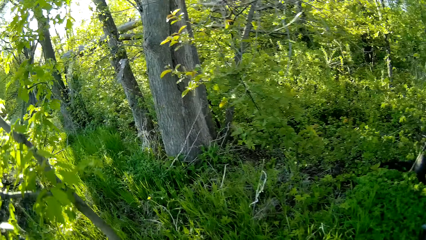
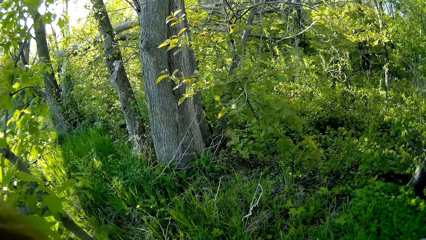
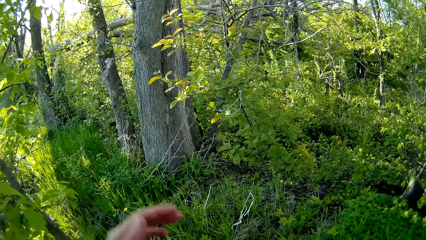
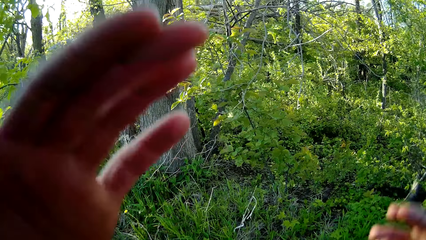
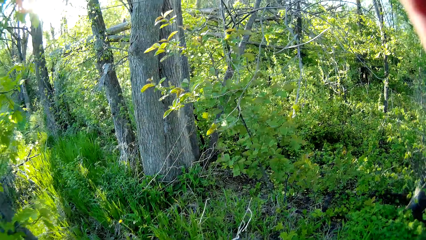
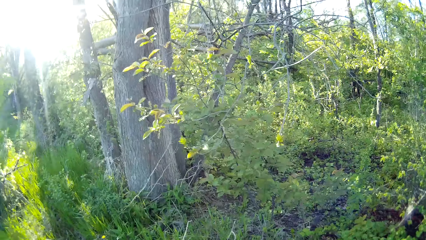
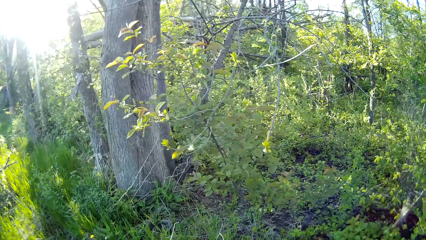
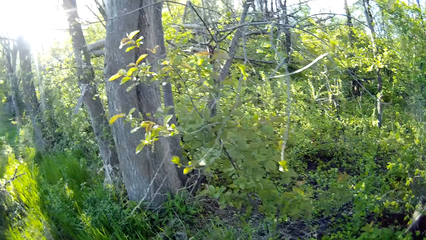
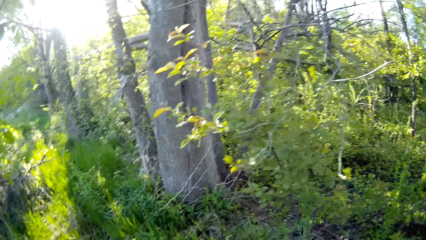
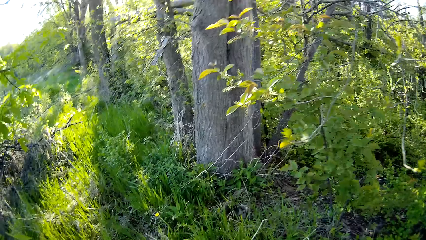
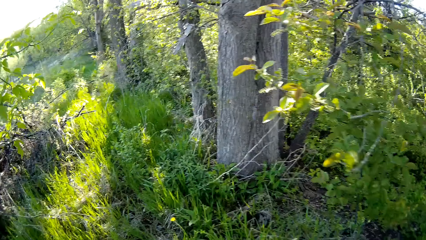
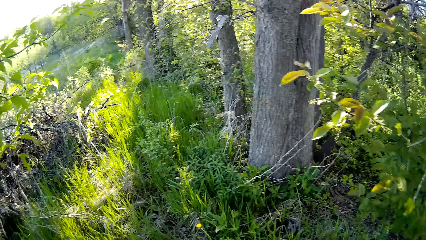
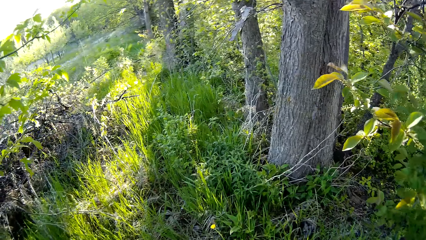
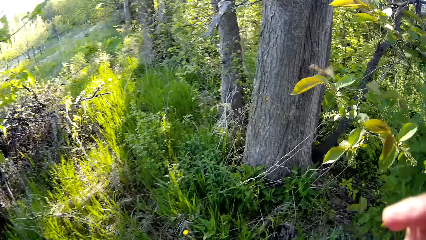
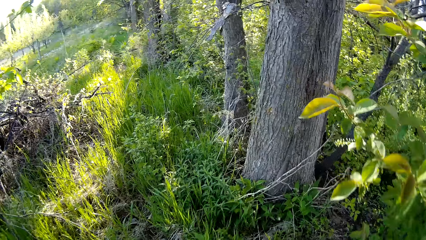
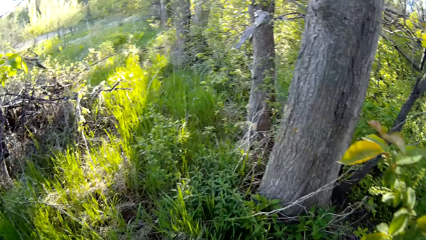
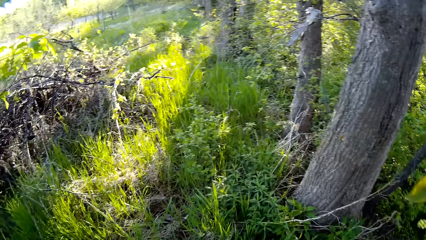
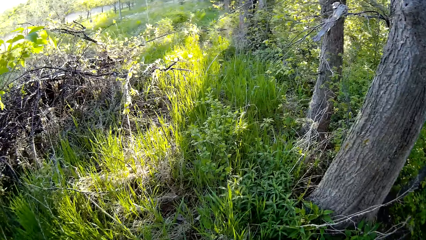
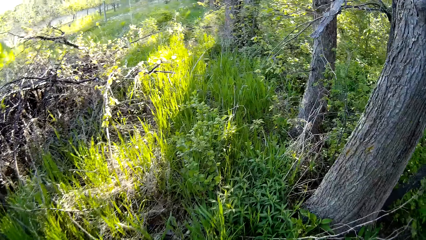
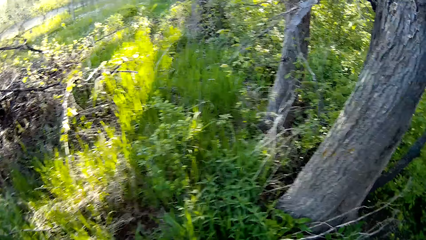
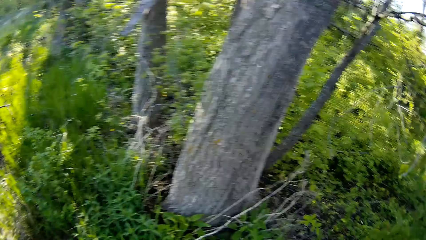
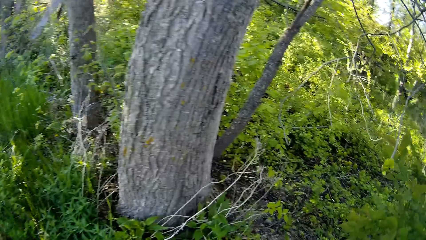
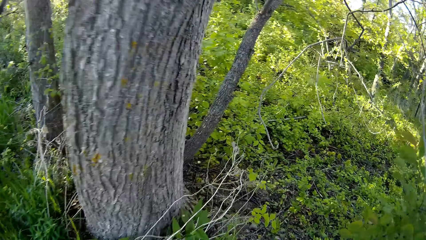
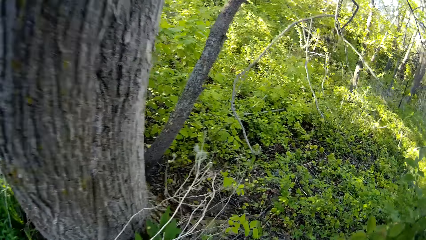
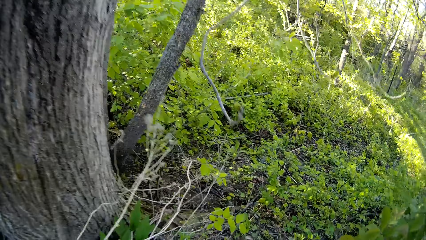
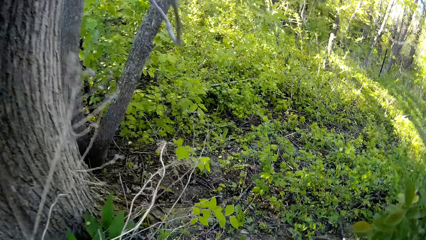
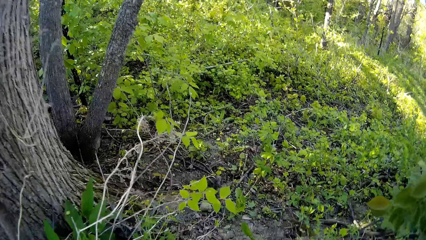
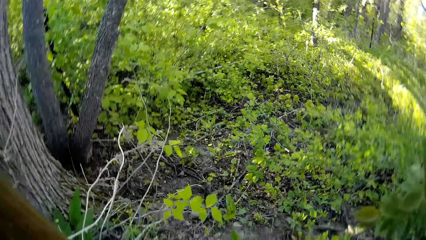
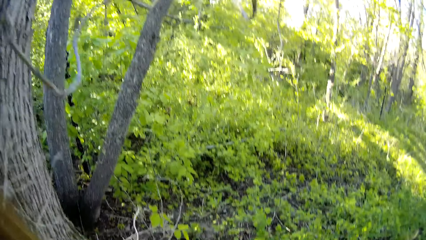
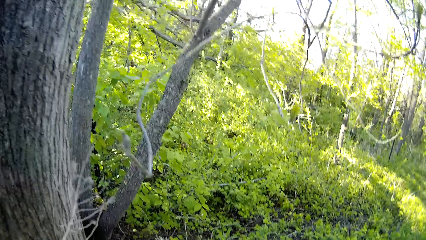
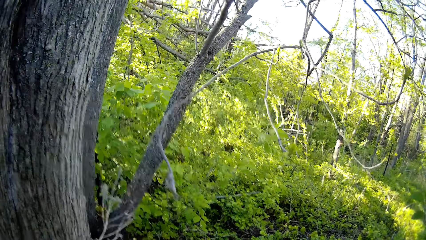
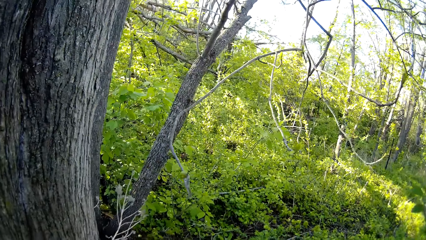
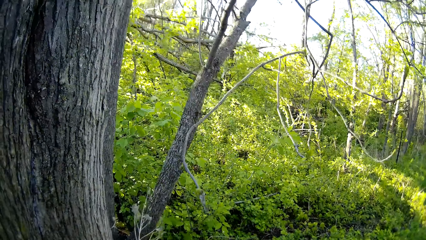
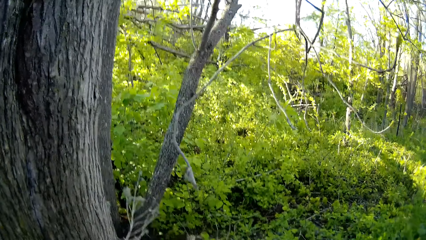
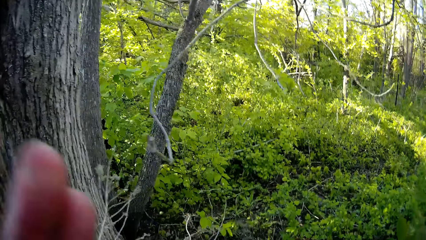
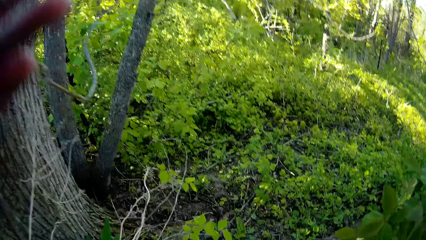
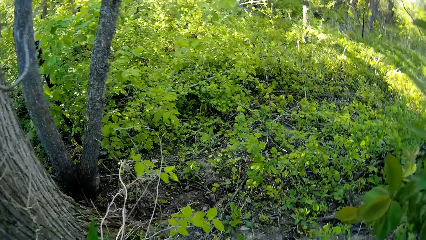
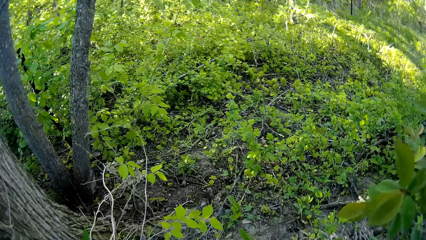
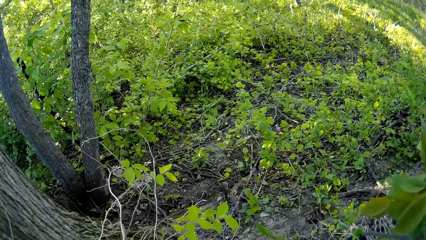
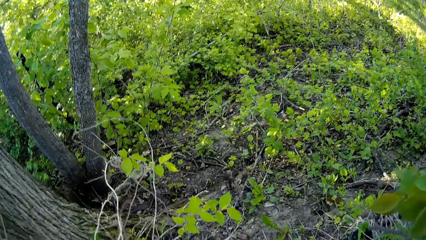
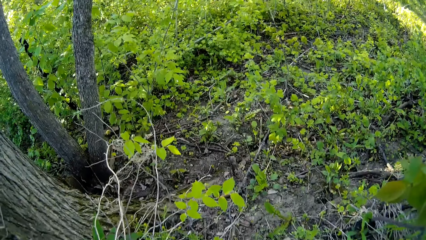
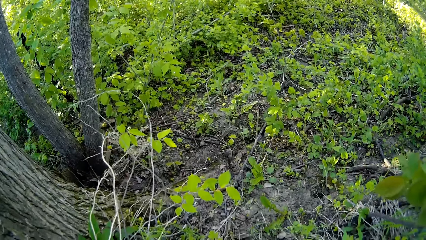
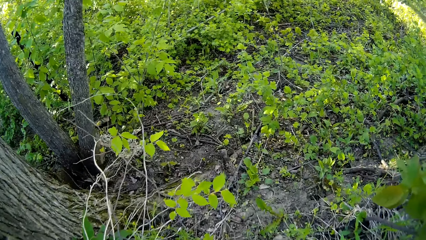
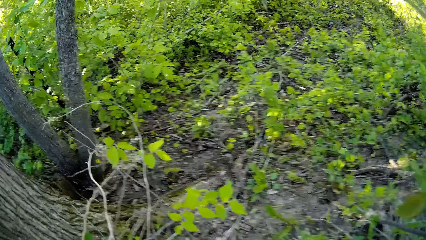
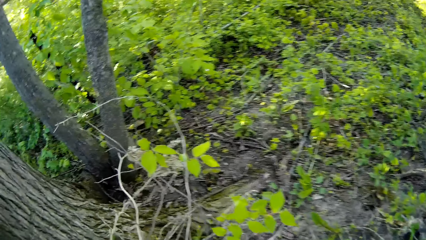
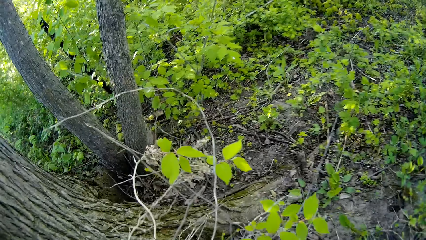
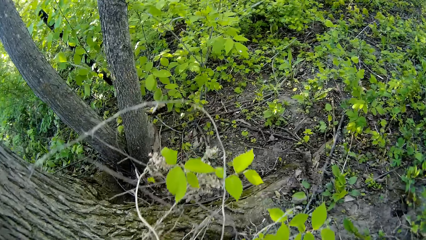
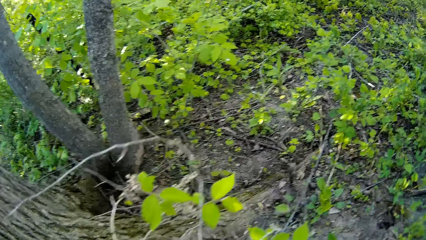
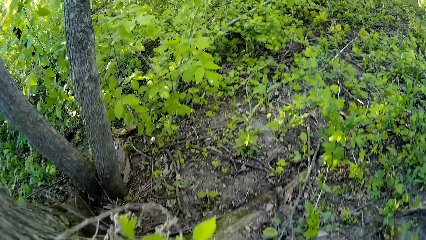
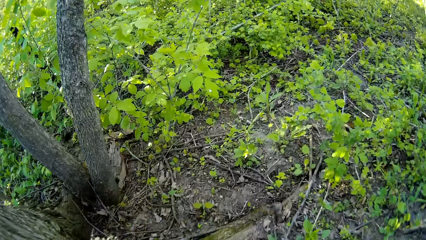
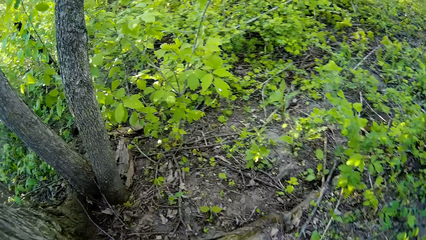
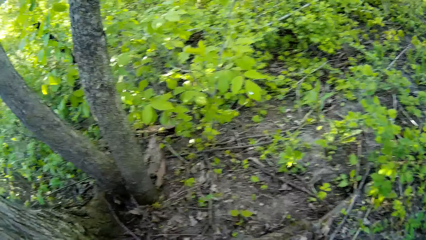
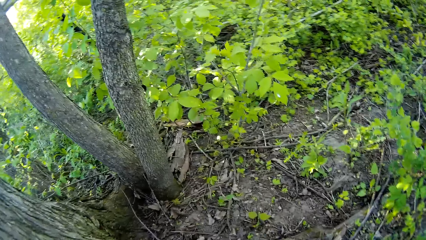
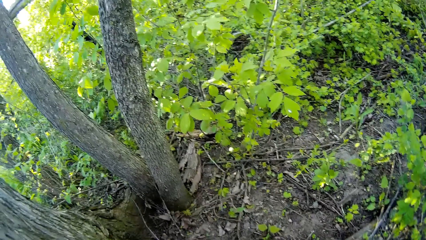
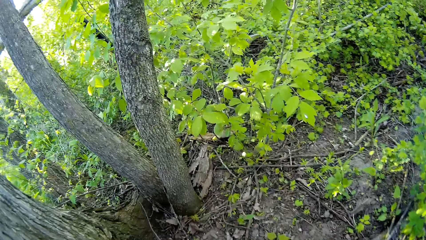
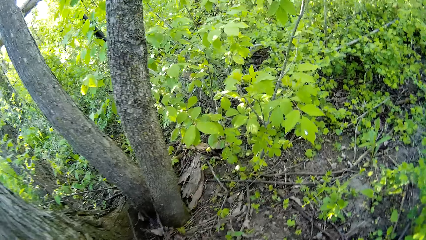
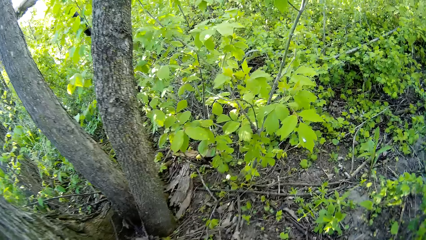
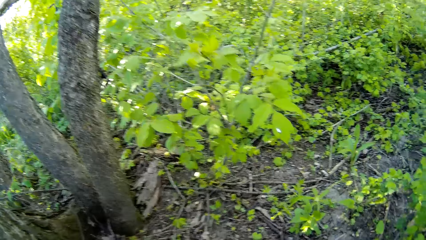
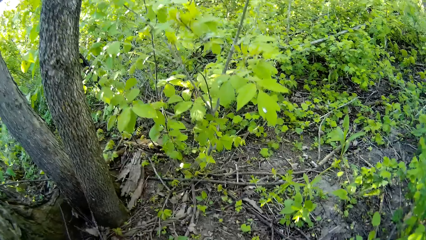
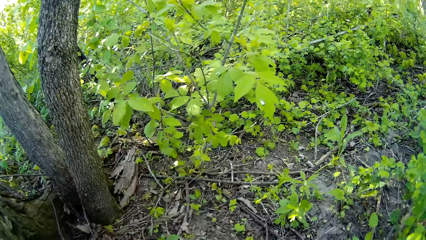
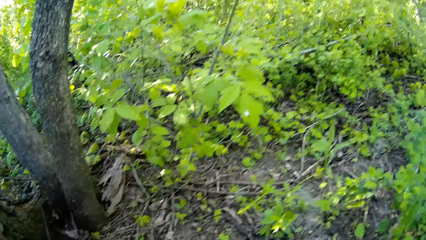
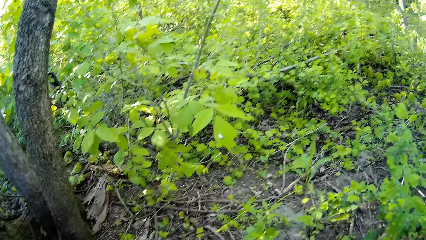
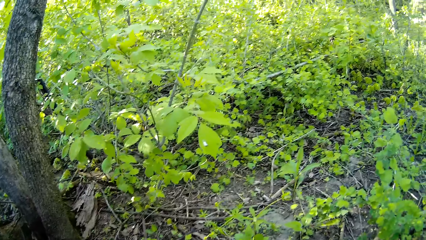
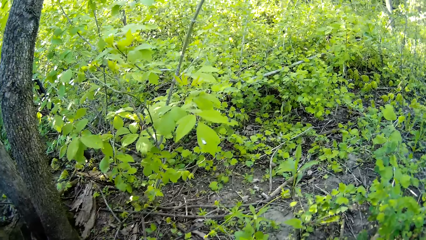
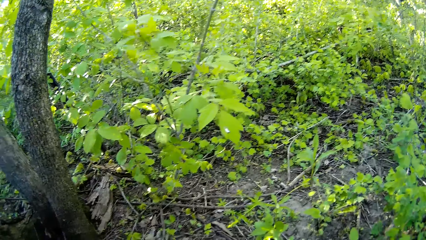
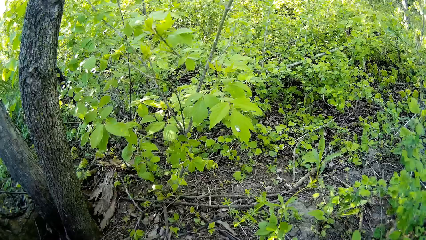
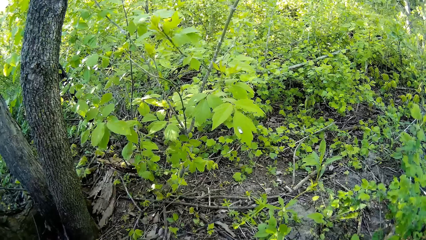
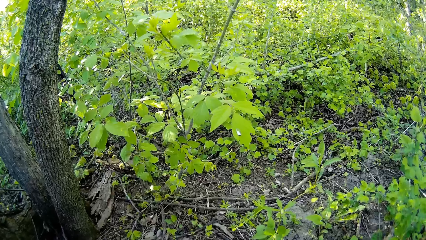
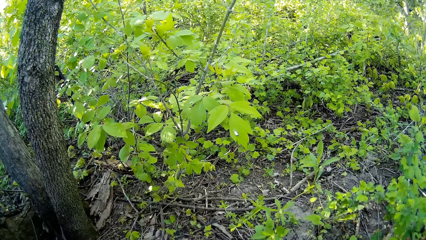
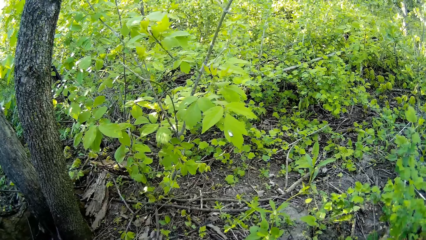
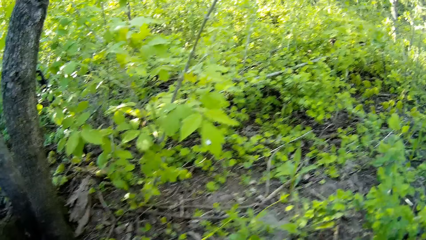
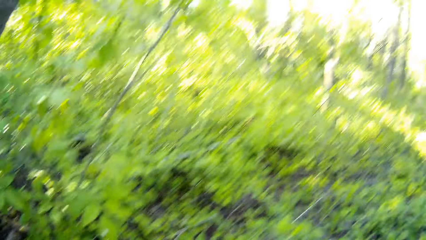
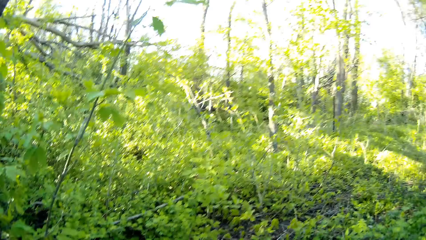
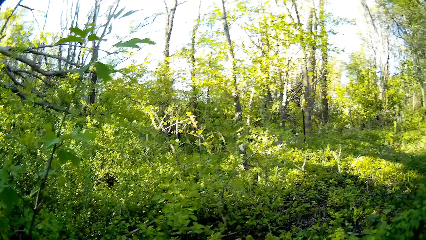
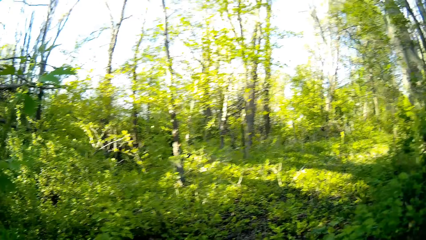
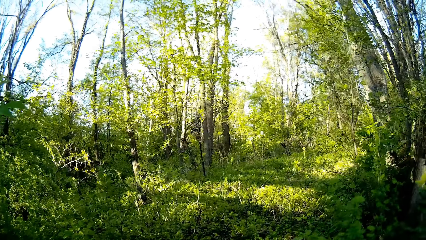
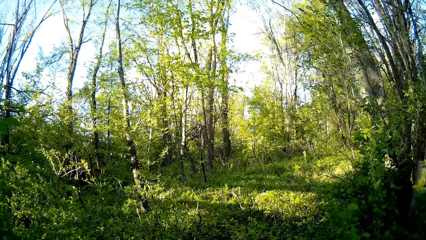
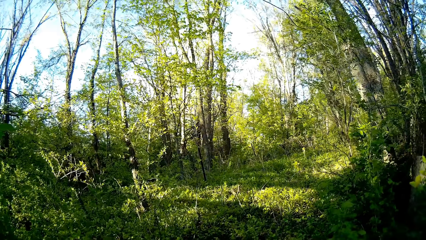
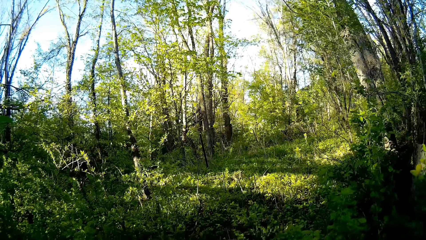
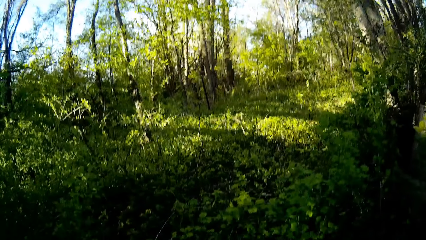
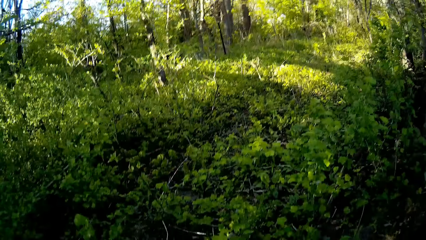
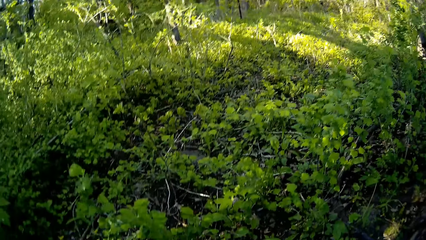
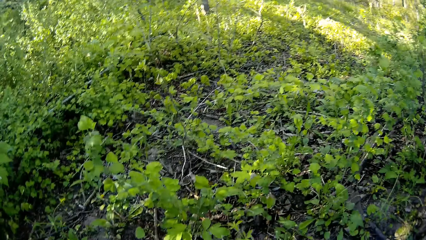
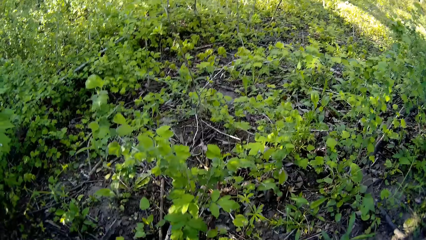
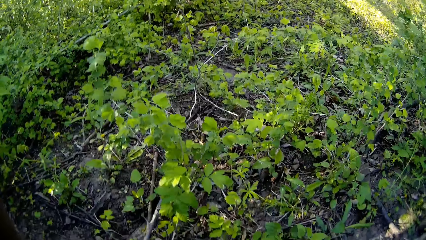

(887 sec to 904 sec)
The camera wearer lifts her hands. She looks at the ground.
